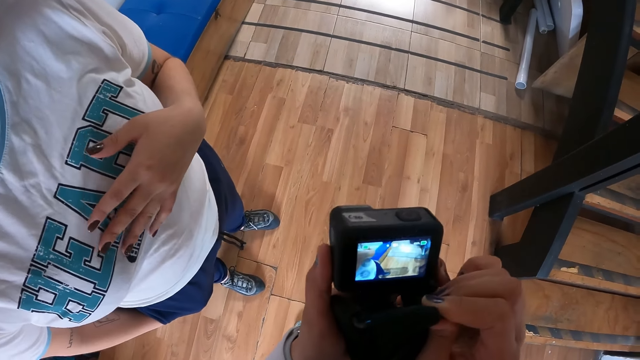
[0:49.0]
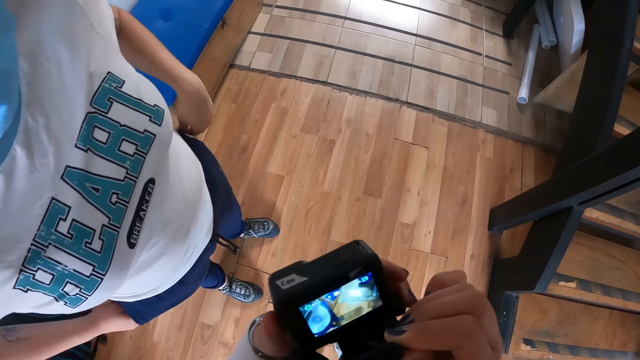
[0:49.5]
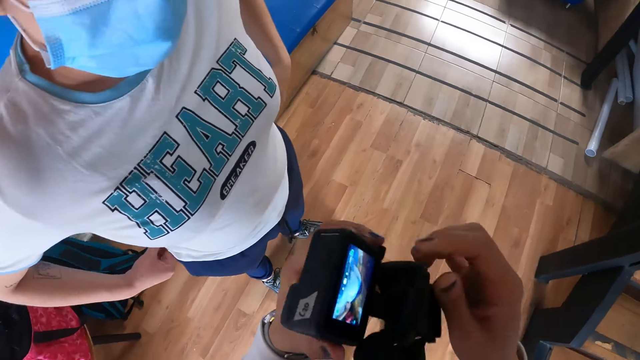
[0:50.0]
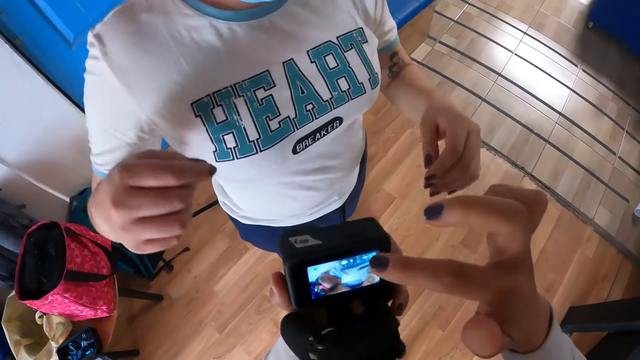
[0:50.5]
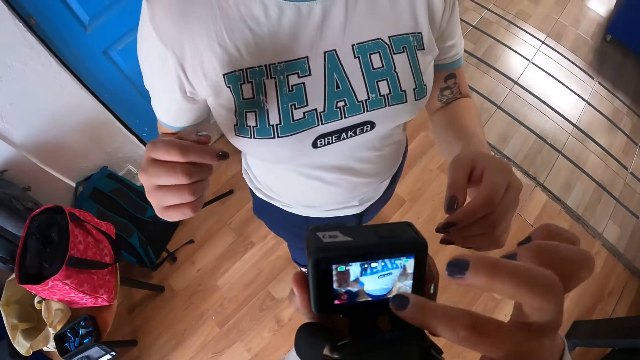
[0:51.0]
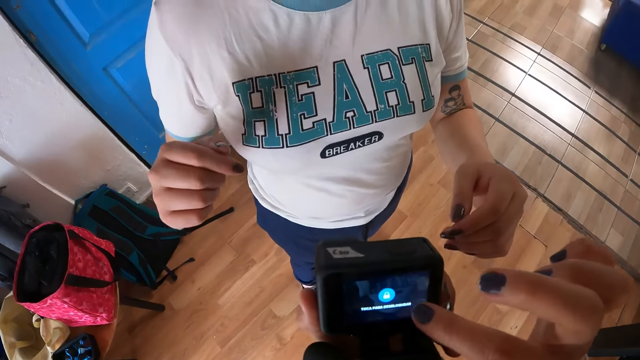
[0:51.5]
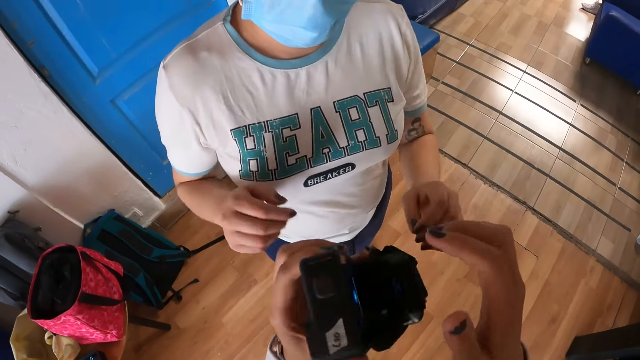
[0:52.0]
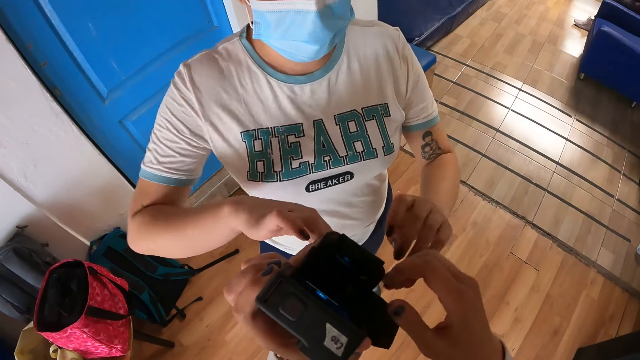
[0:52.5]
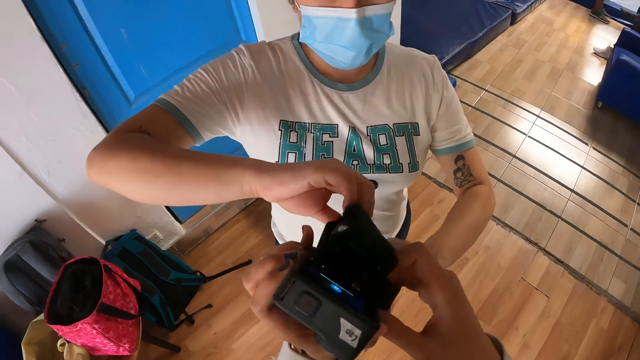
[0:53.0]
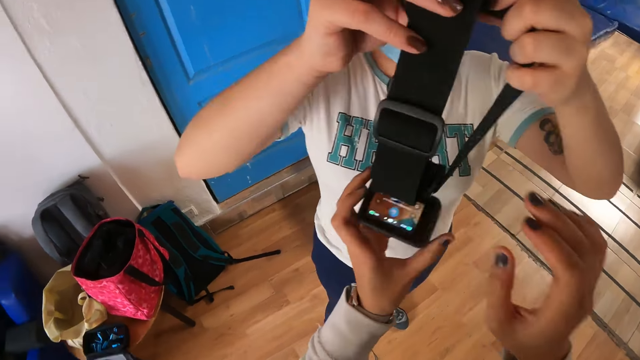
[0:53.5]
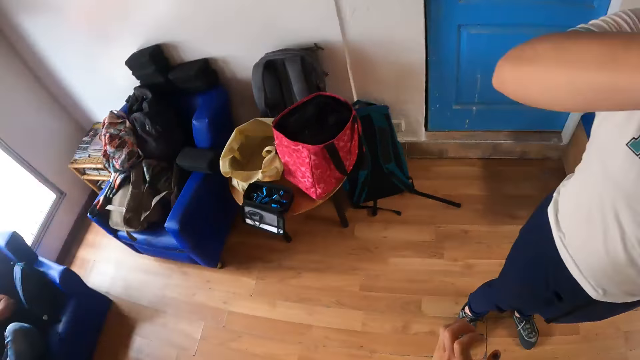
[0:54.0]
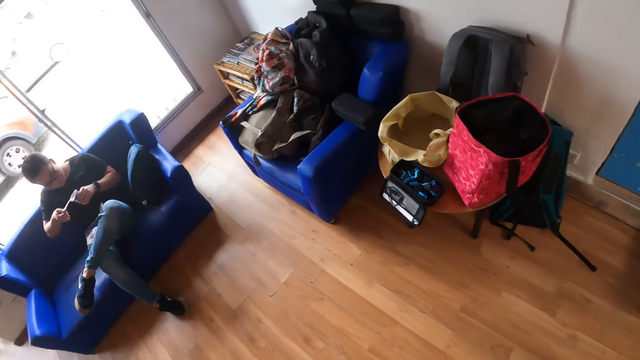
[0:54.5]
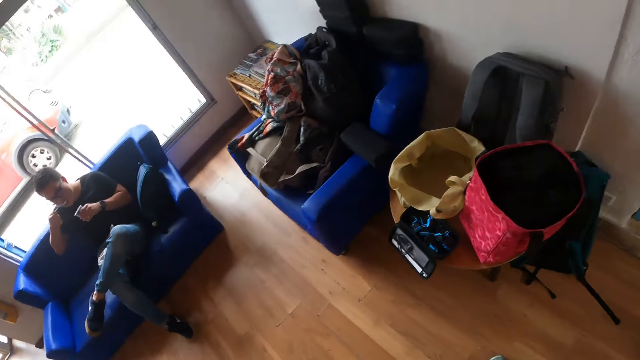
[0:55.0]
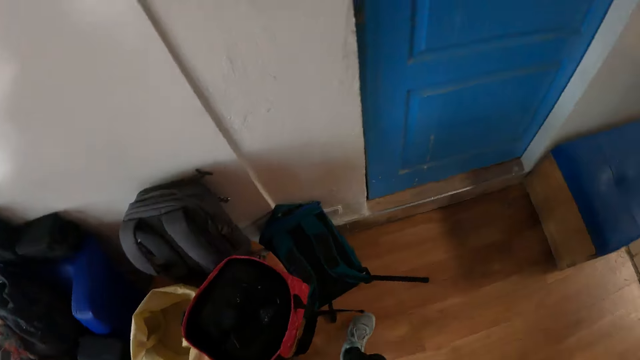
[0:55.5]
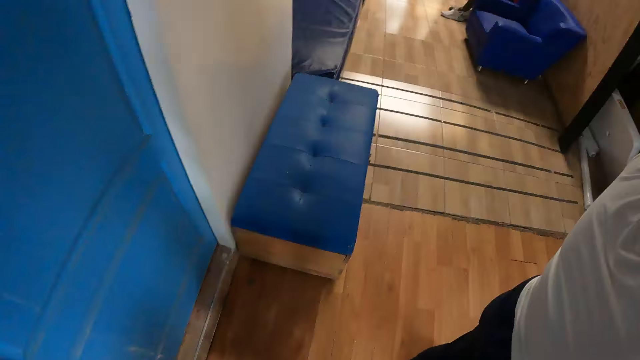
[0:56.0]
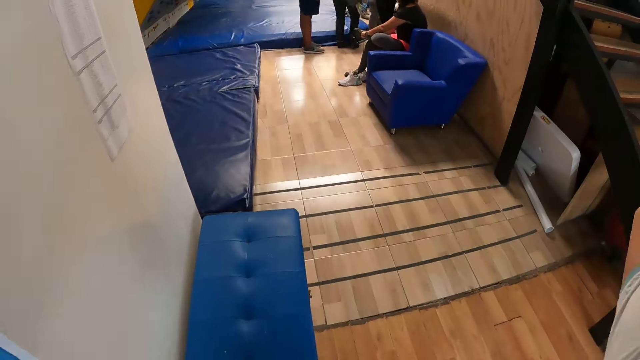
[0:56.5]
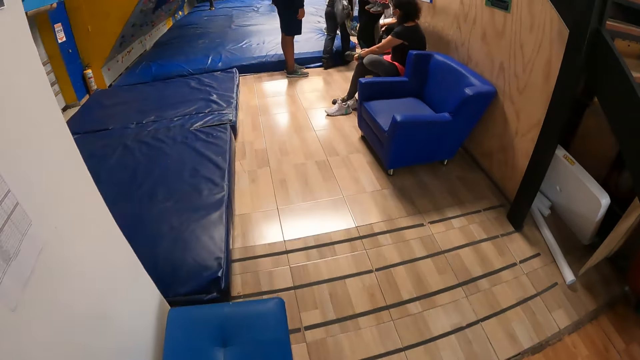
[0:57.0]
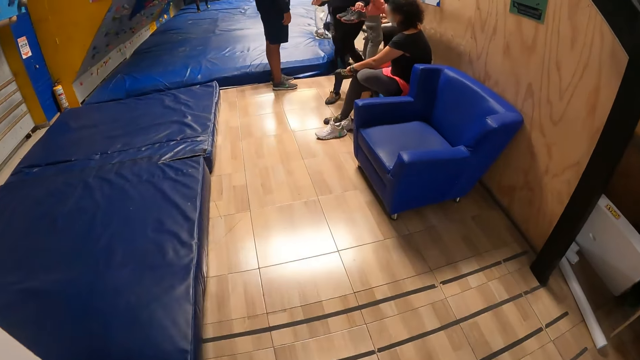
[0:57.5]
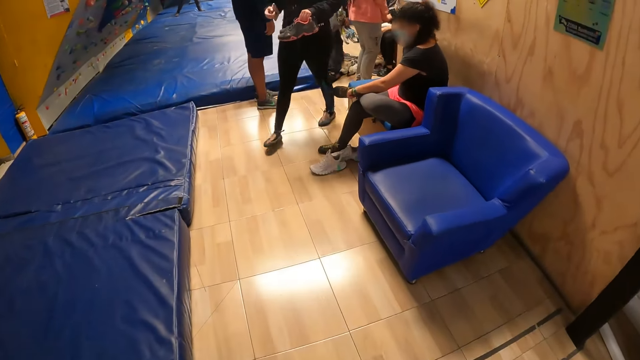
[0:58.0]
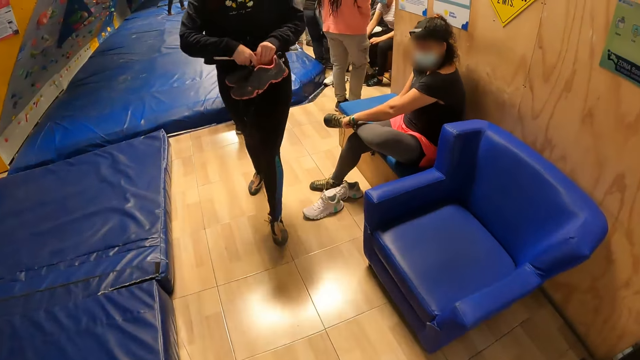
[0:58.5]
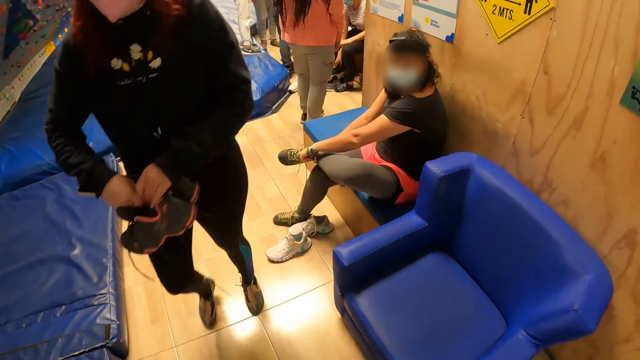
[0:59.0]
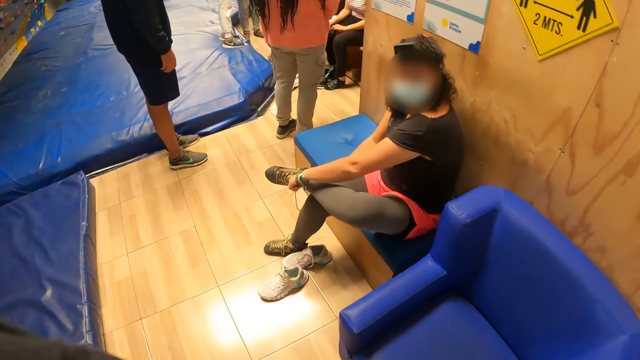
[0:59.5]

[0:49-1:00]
The camera wearer interacts with a woman. They pass the camera to the woman with both hands. They turn left and walk.

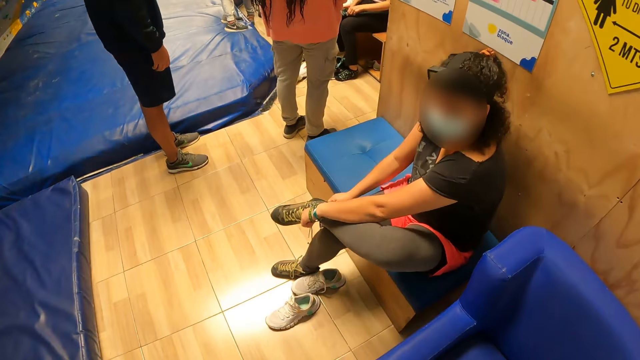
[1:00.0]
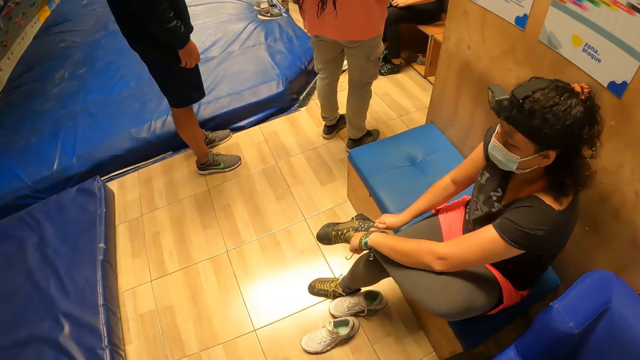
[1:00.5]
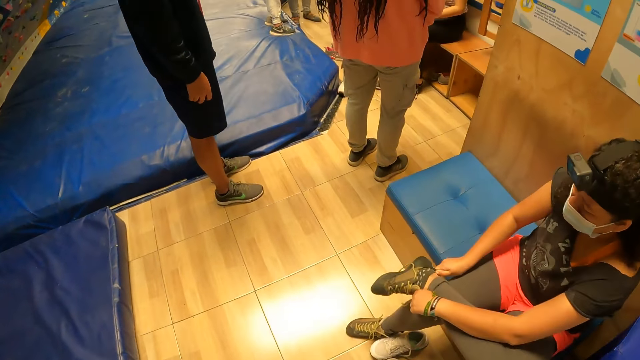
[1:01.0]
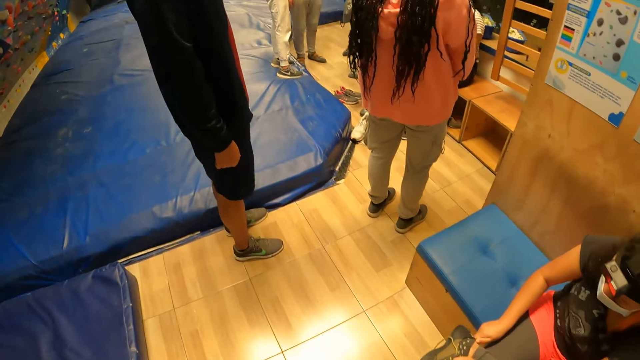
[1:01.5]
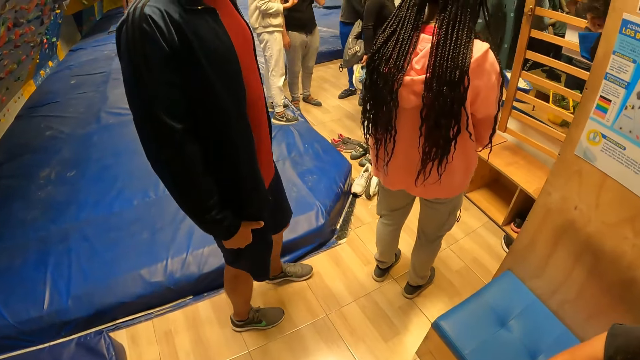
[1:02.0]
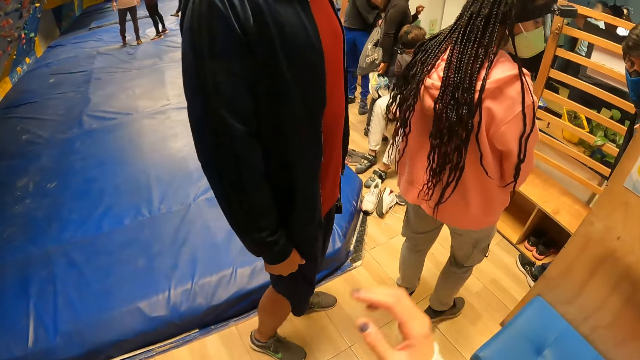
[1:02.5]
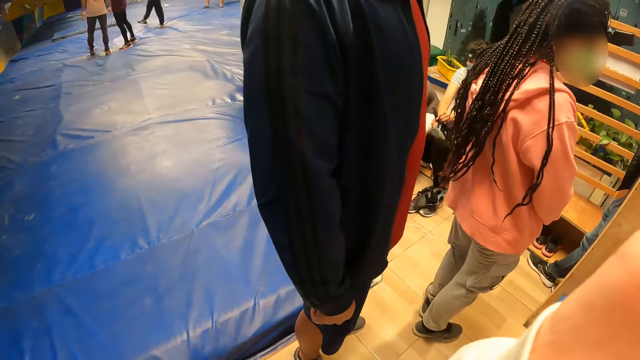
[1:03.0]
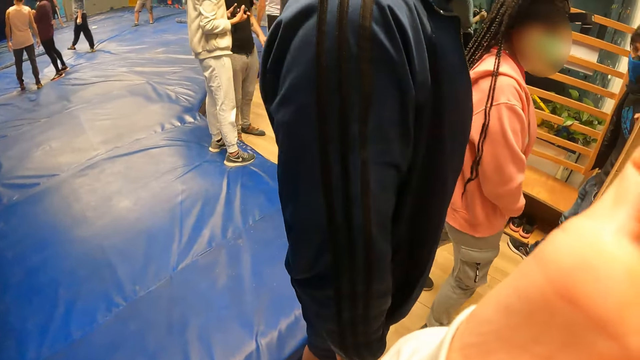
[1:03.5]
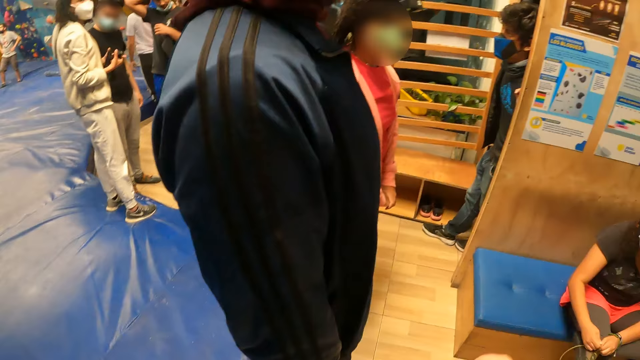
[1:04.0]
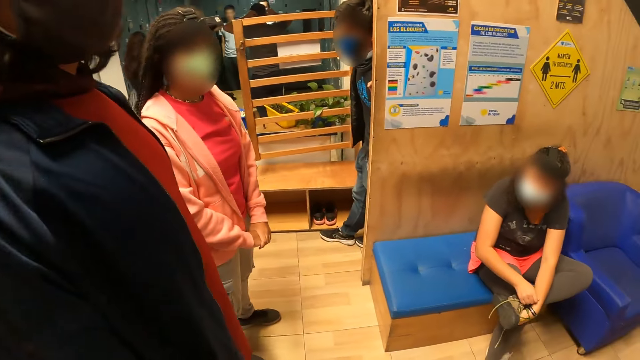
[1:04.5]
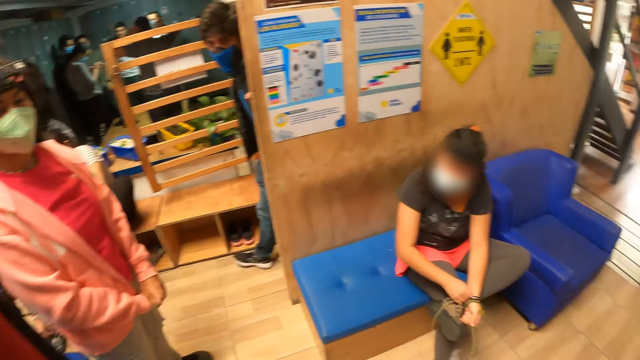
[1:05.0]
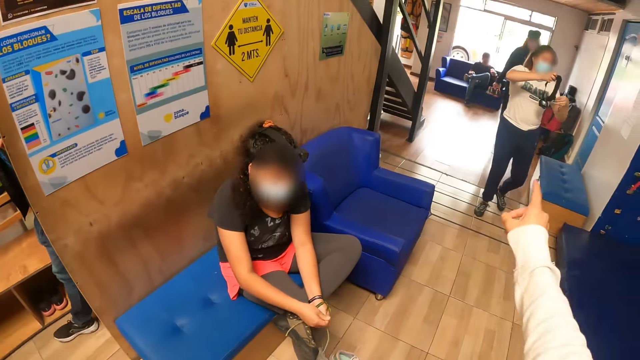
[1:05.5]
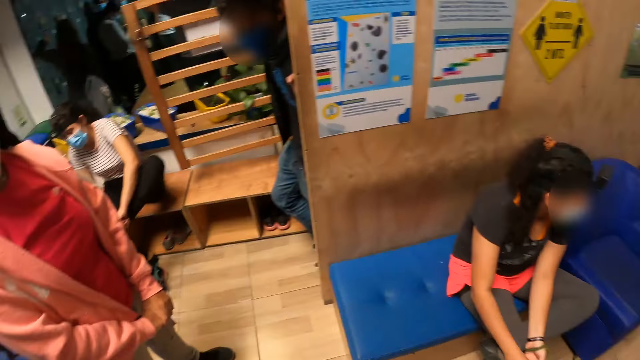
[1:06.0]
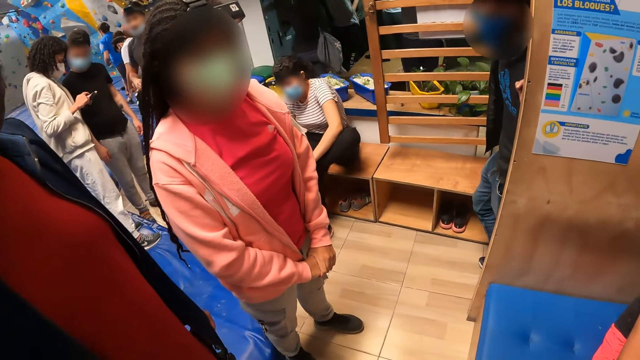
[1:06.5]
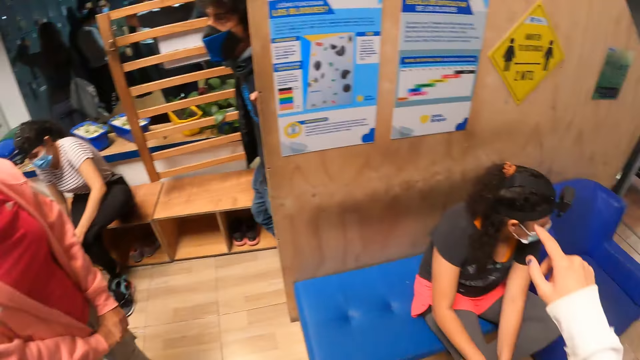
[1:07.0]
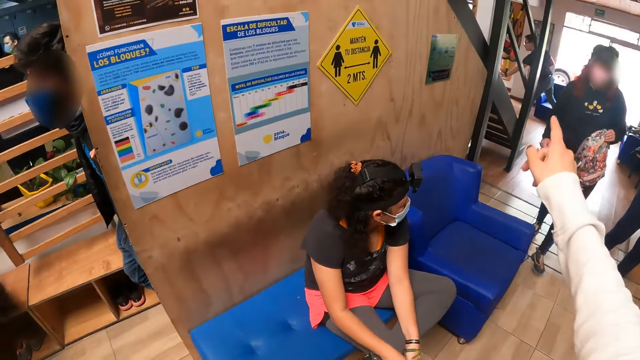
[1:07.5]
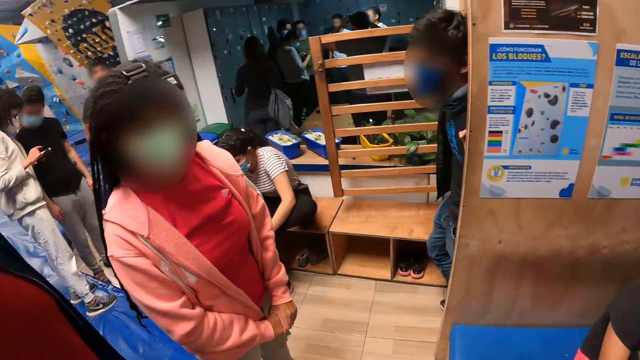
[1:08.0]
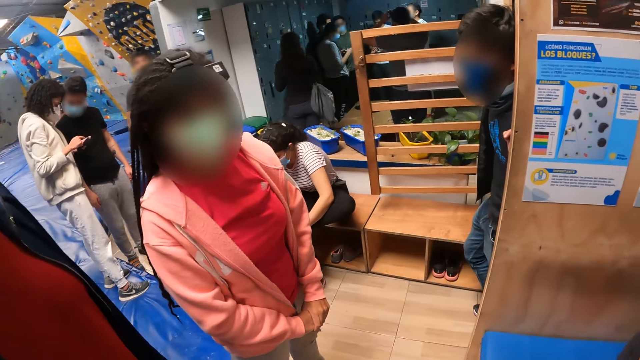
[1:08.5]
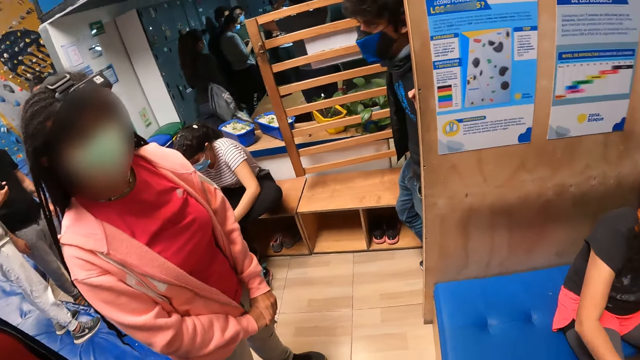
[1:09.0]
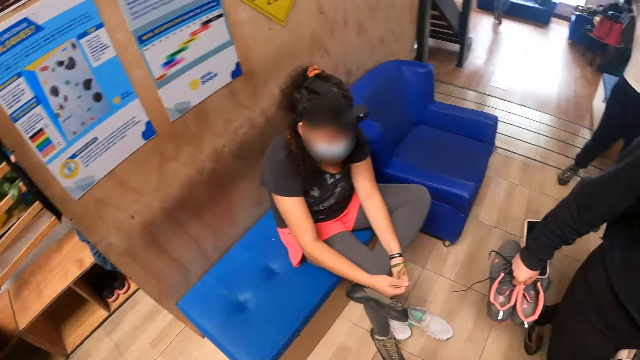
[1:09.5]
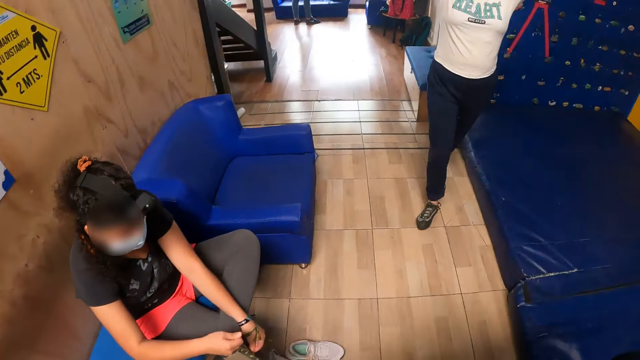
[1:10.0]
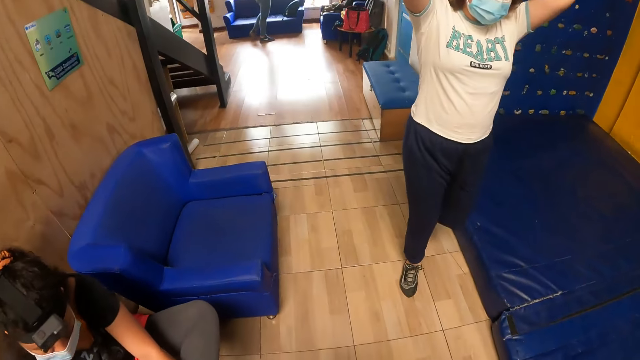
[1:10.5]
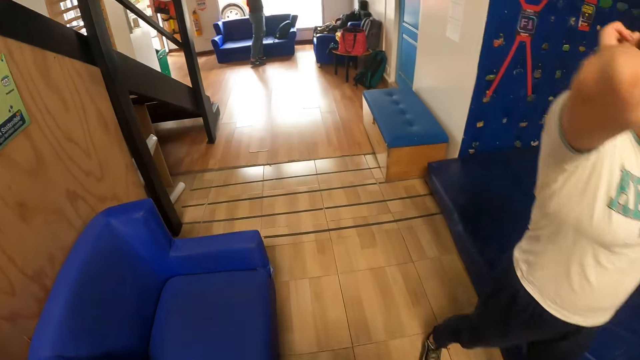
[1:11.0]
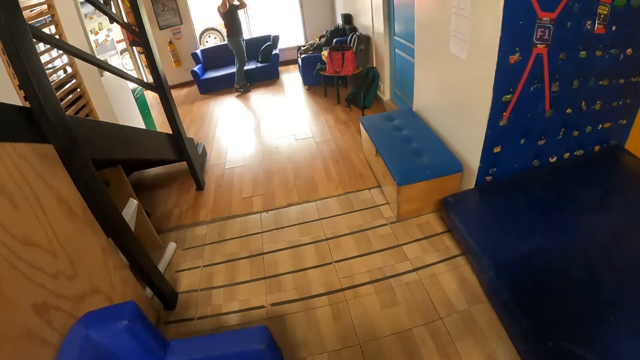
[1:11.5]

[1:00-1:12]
The camera wearer raises her right hand. She lowers the right hand. She turns around. She points her right hand at a woman. She turns, raises the right hand, points her right hand, looks around and walks.
